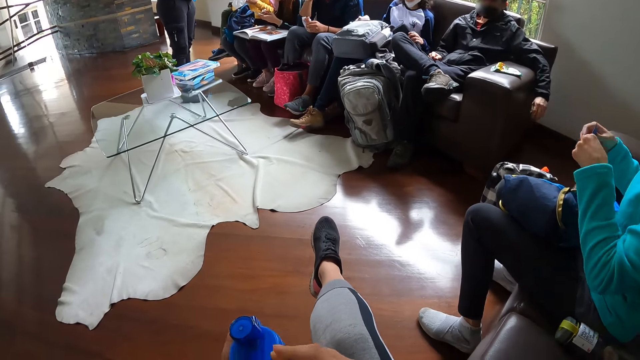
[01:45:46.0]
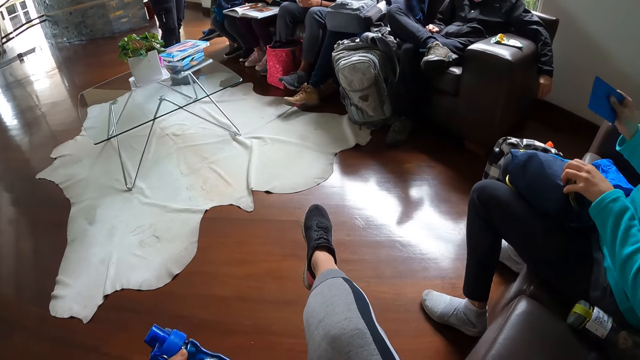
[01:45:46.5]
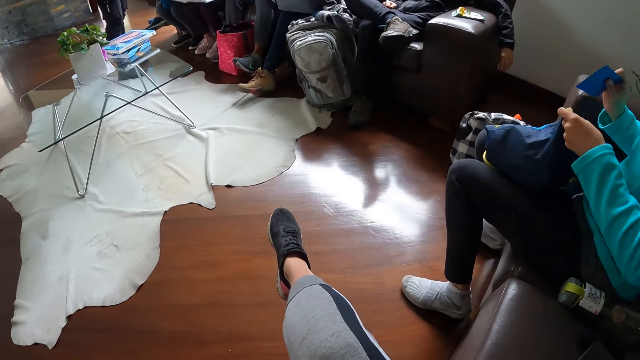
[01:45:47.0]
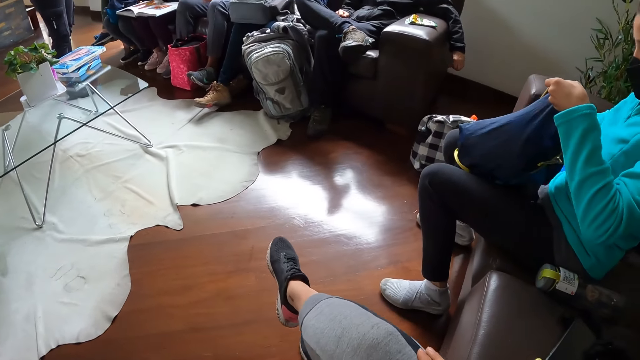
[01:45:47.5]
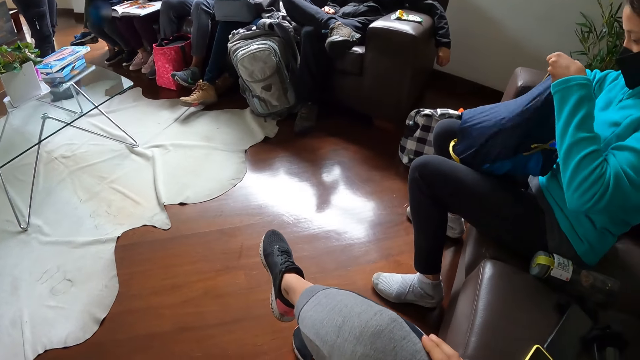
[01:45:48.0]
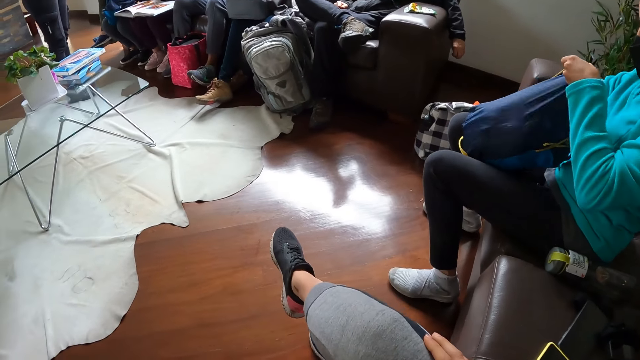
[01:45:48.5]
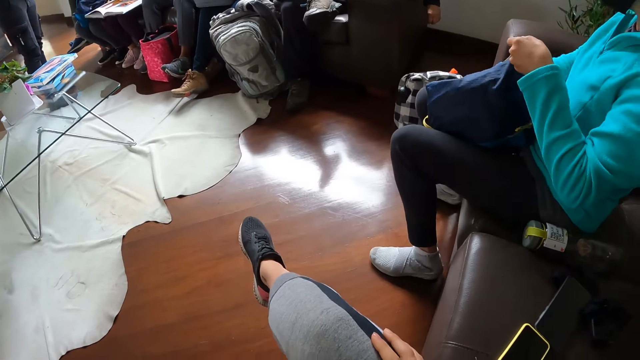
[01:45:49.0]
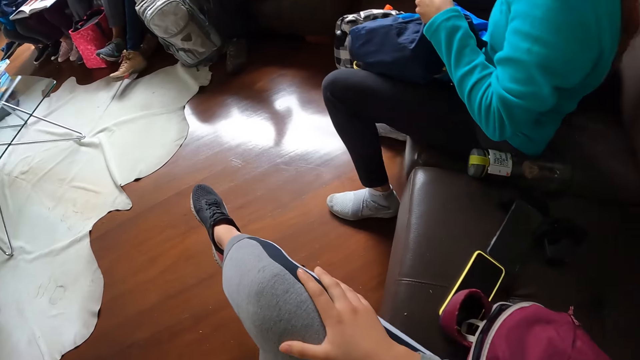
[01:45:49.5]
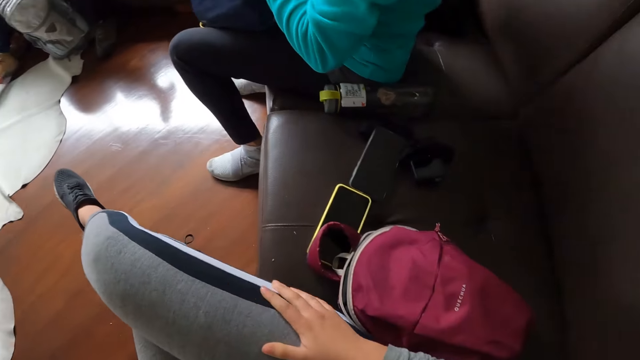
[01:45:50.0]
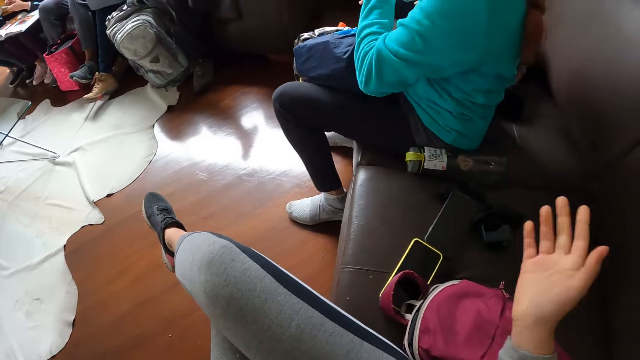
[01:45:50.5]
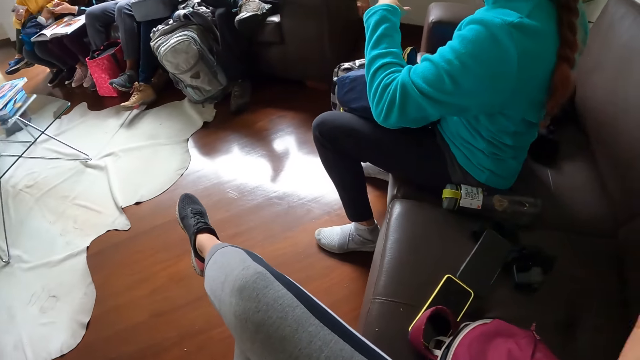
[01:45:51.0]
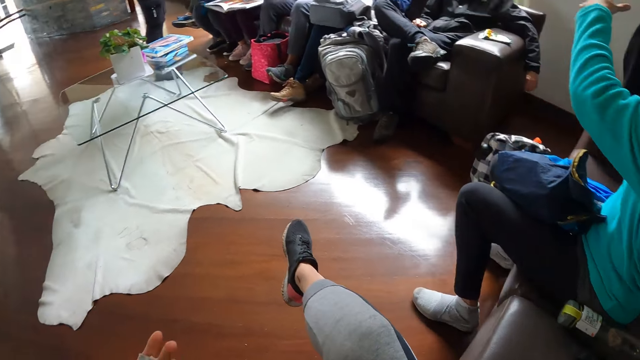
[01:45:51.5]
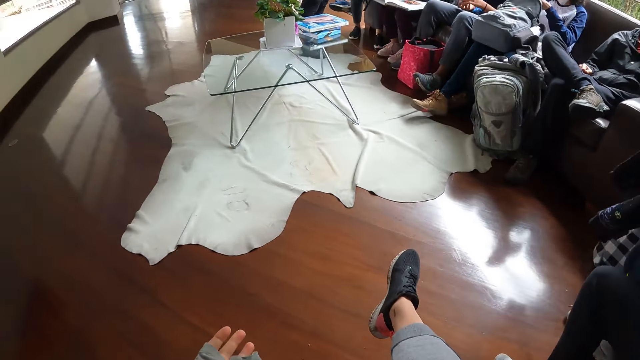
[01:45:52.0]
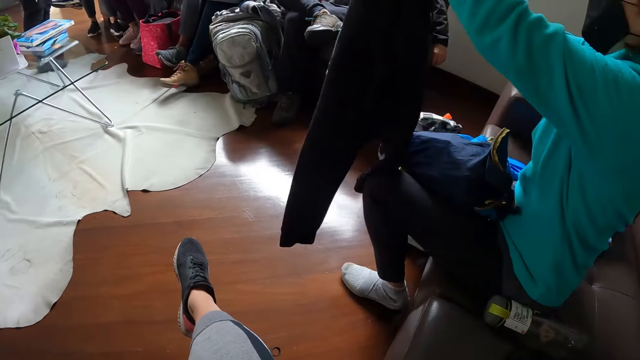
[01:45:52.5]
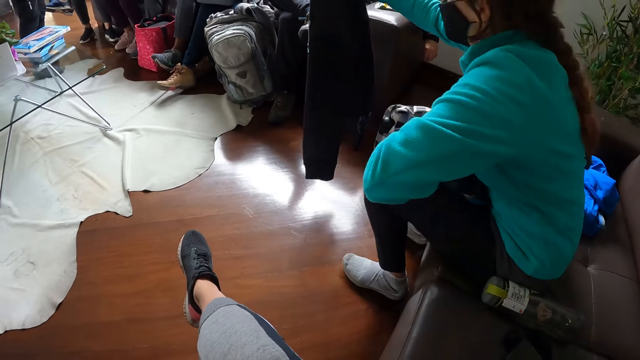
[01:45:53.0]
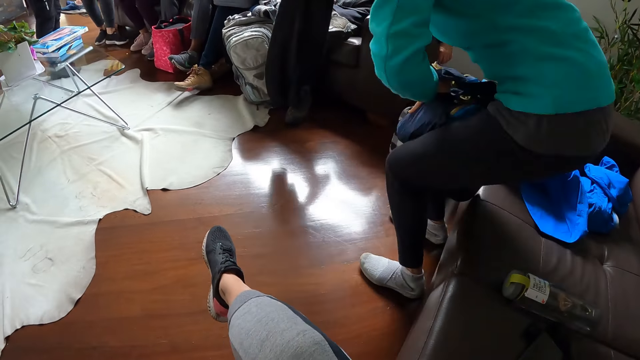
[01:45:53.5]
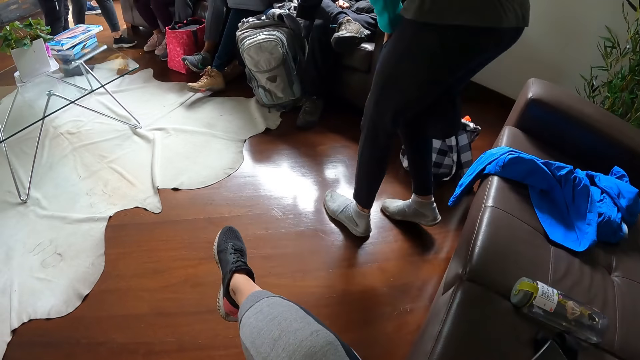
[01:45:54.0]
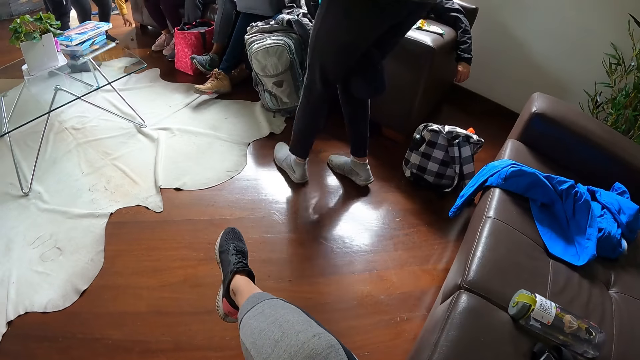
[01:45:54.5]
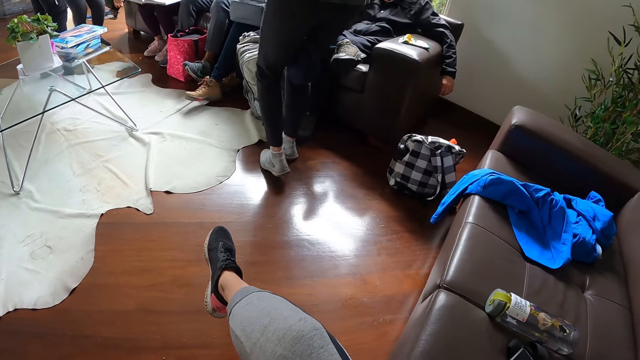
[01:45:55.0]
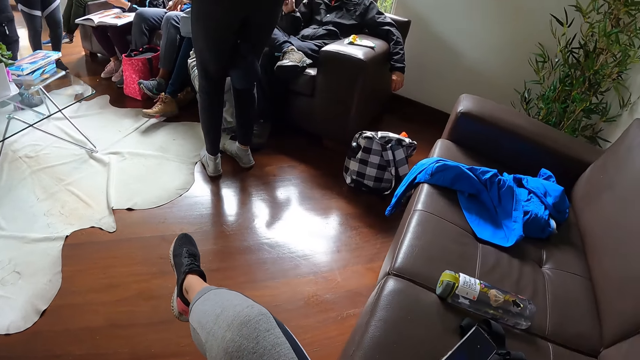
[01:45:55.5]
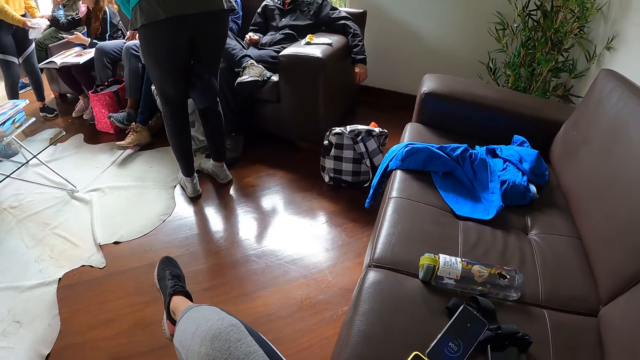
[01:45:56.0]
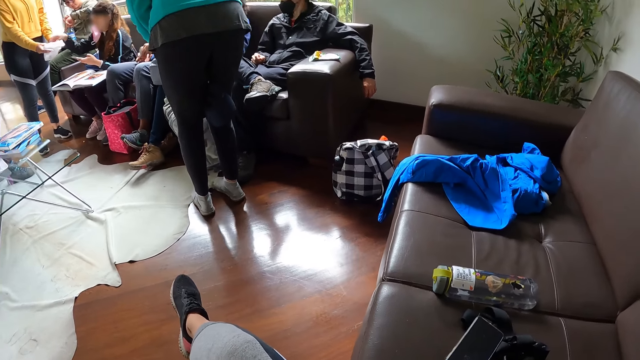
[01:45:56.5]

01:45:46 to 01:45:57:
A woman places the purse in her right hand into the bag on her thigh. The woman picks a top from the sofa with her right hand. The camera wearer raises a hand. The woman stands from the sofa and passes the cloth. The woman walks towards another woman.

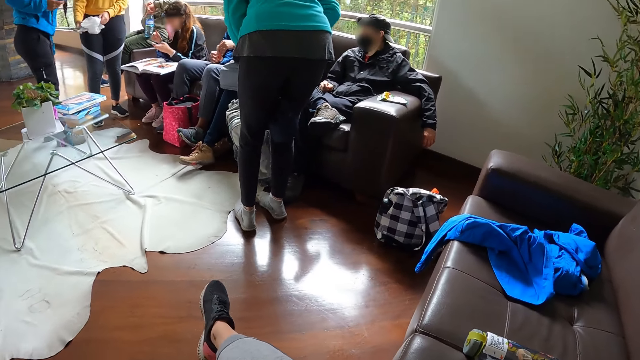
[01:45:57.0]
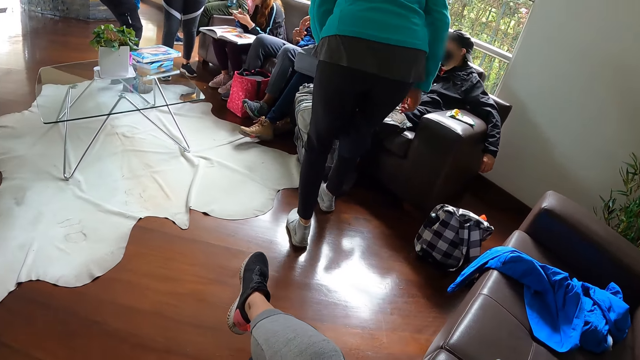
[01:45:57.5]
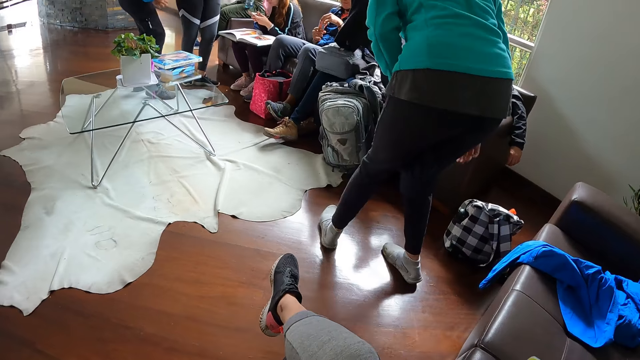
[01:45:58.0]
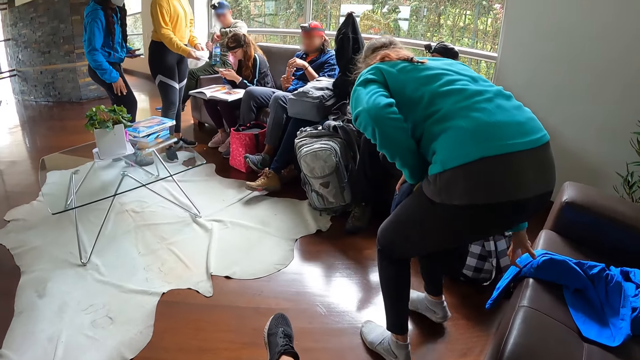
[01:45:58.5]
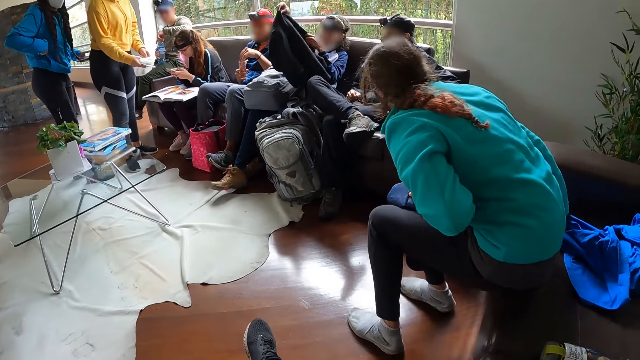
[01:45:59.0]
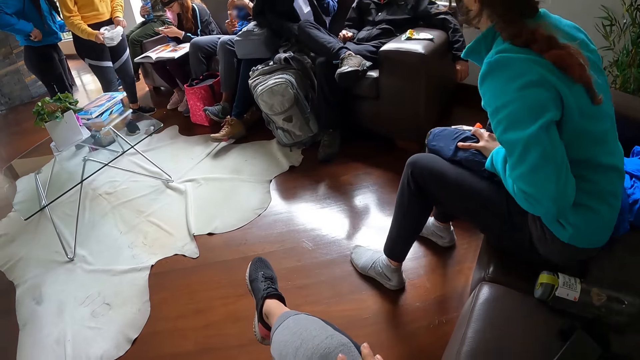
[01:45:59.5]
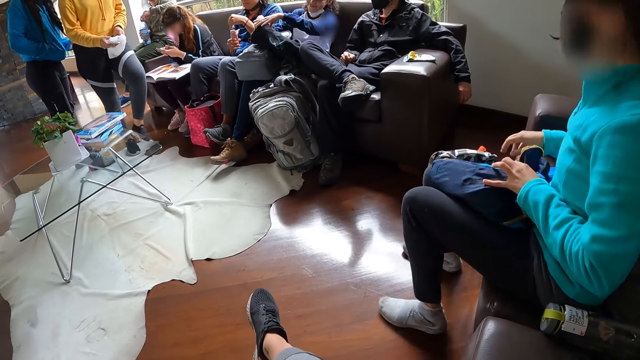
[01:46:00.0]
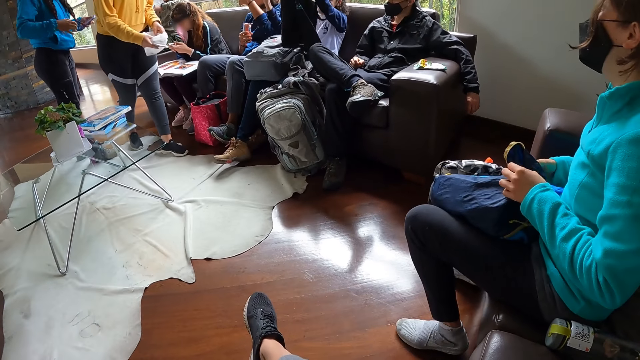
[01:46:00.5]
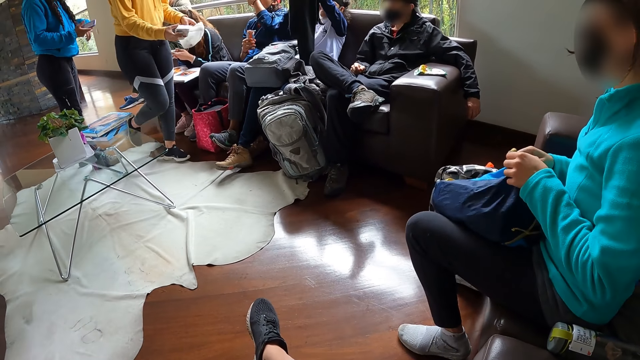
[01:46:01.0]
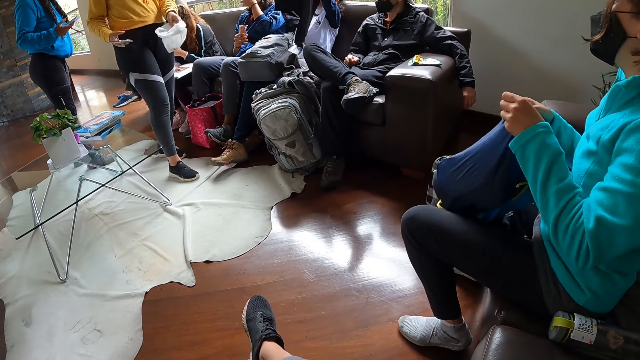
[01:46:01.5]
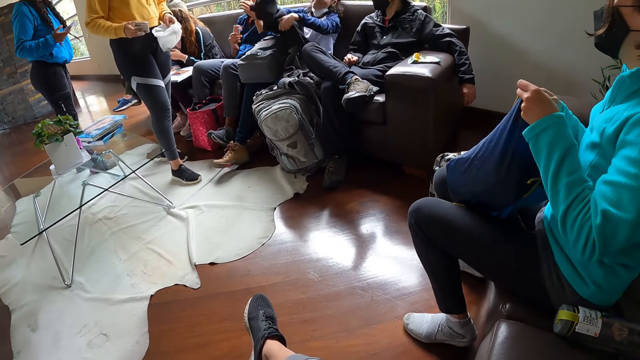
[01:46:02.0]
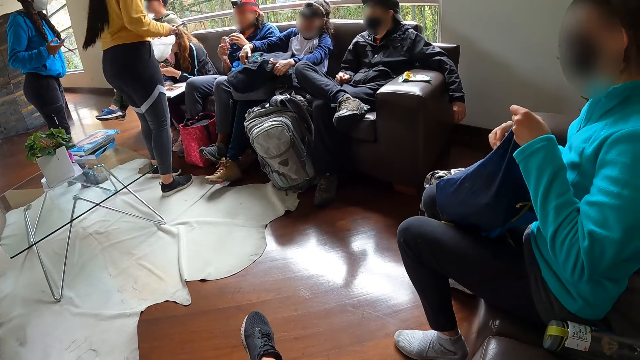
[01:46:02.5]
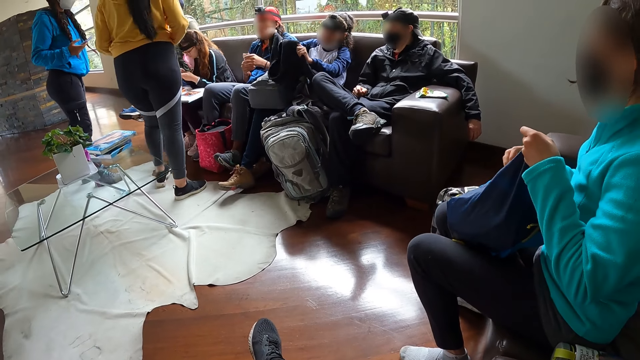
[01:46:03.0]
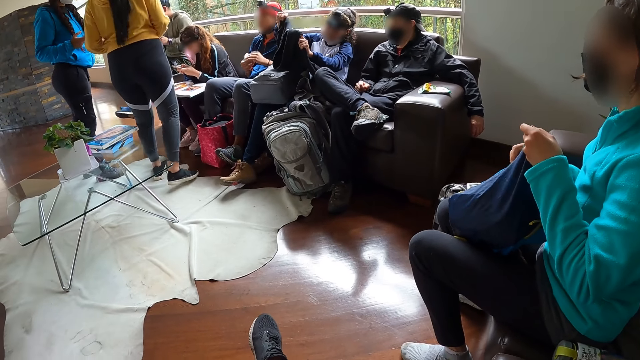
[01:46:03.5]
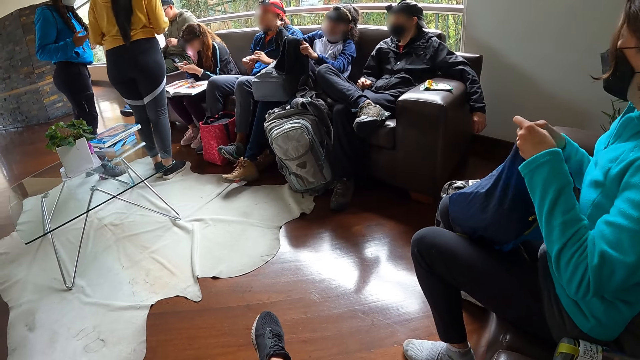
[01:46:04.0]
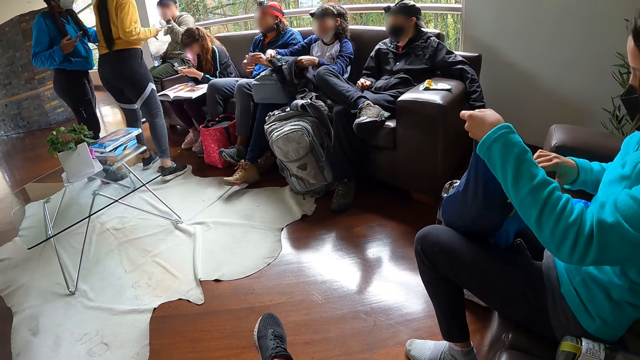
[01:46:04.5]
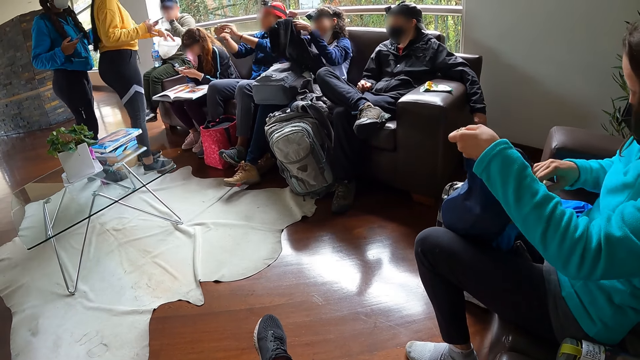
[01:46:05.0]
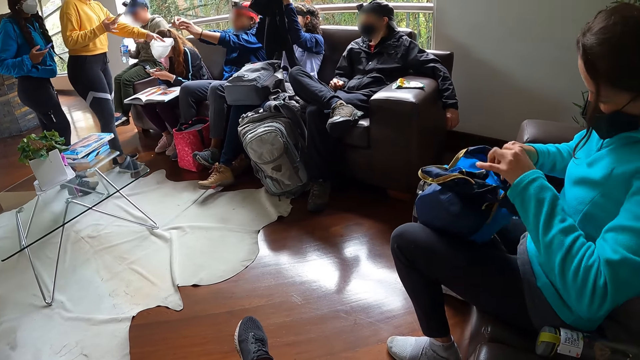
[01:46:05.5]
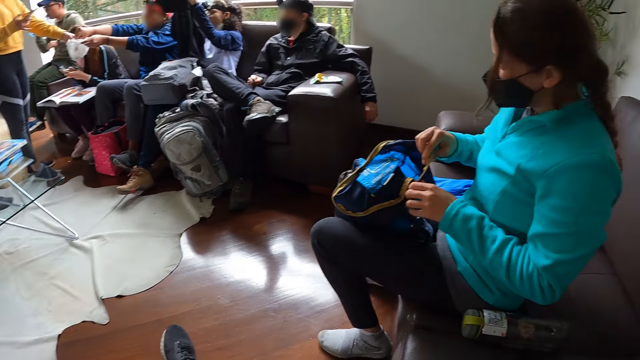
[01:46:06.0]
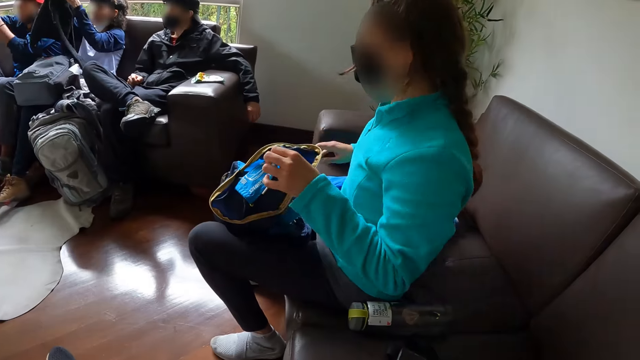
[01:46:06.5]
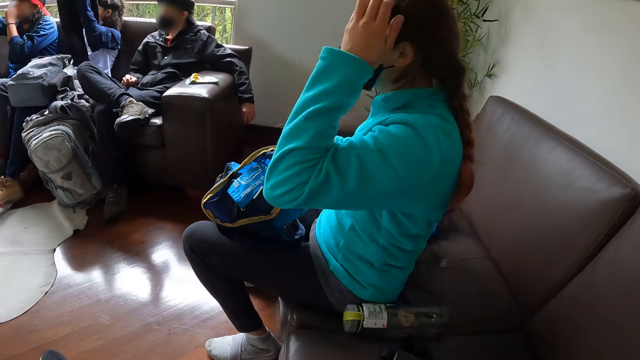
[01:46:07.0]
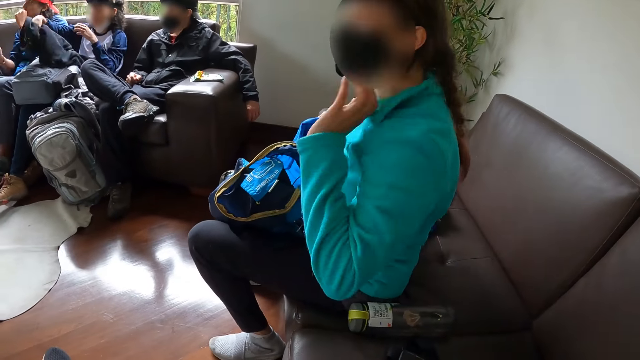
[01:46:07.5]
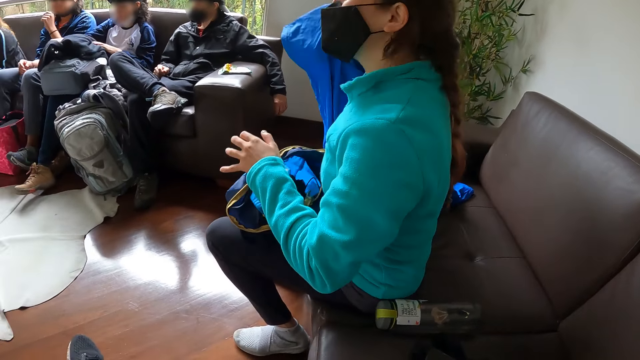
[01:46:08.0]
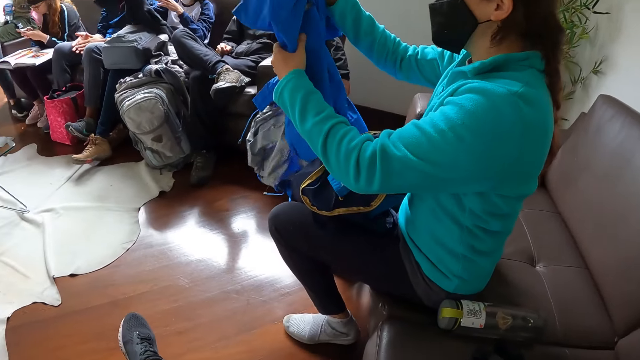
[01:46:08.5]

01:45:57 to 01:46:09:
A woman sits on the sofa. Another woman folds the top with both her hands. The first woman adjusts her hair with her left hand and picks a top from the sofa with her right hand.
